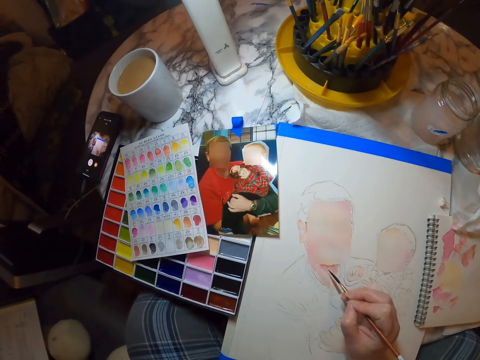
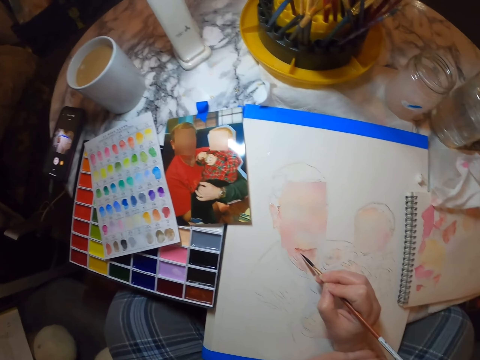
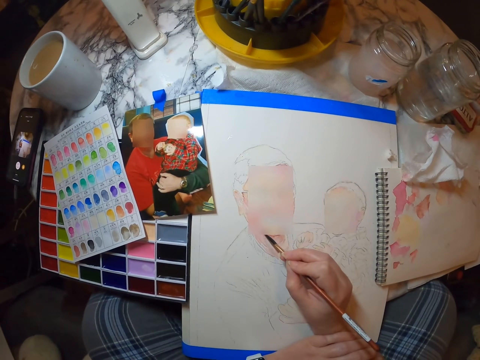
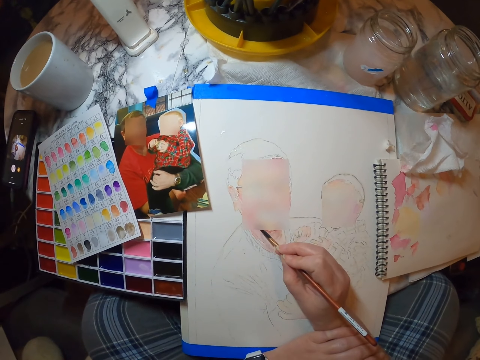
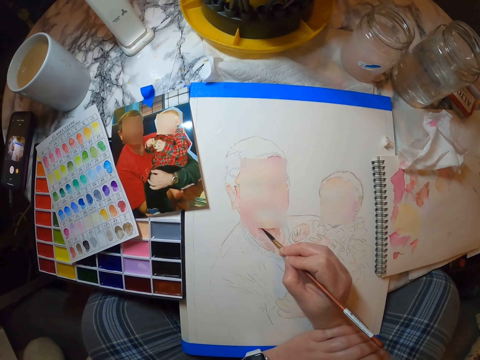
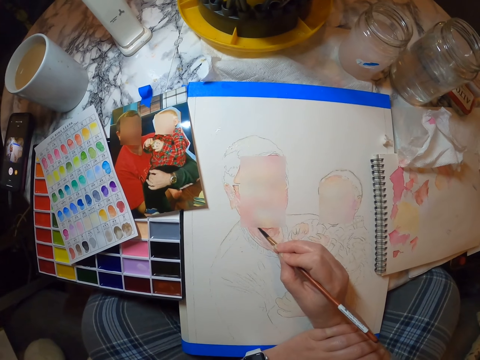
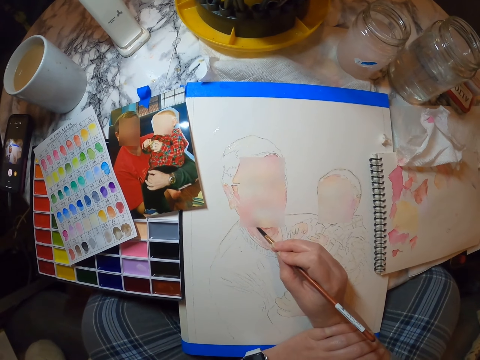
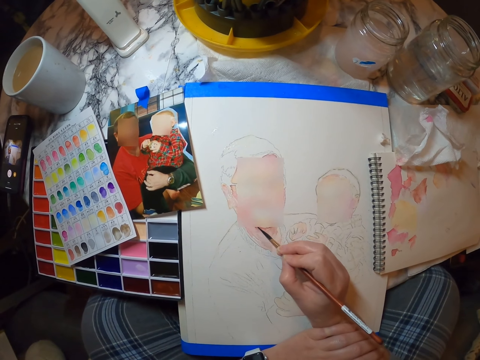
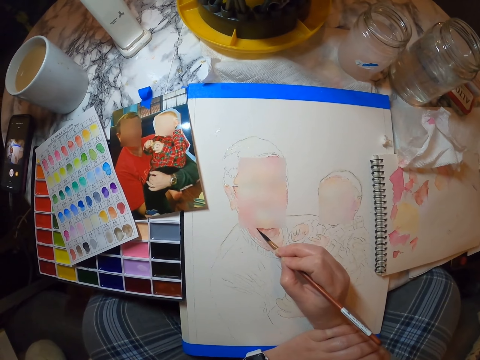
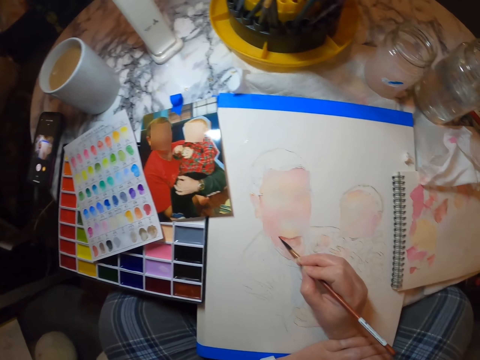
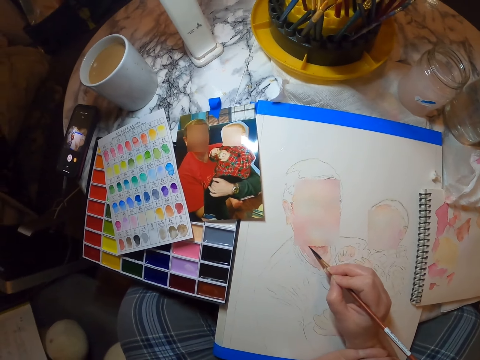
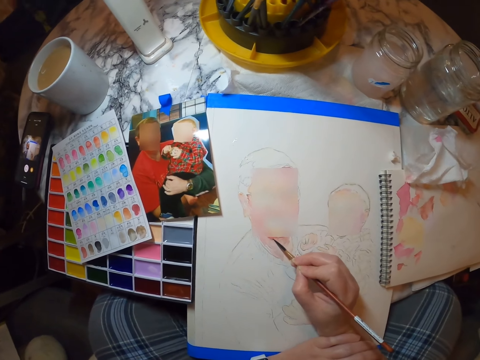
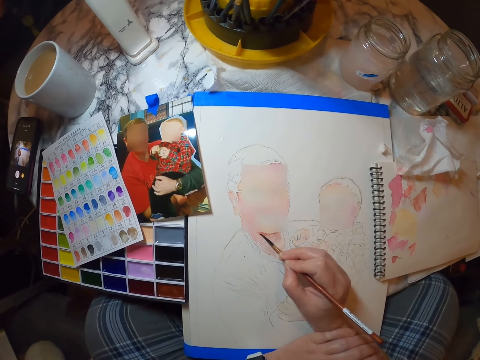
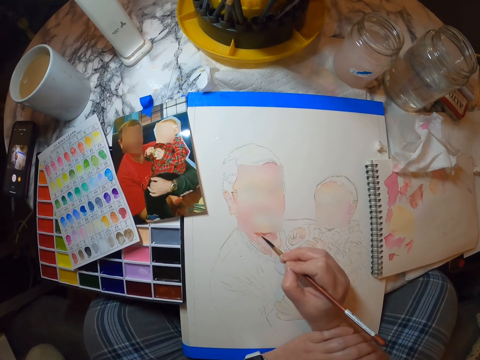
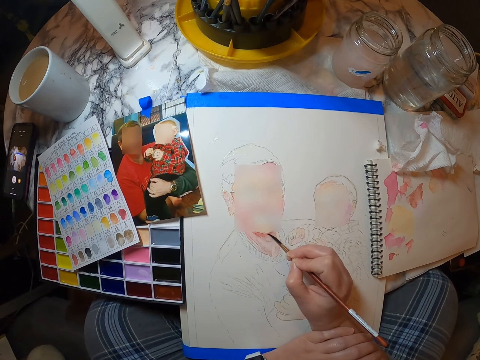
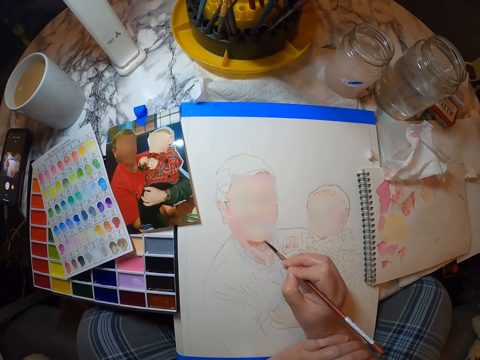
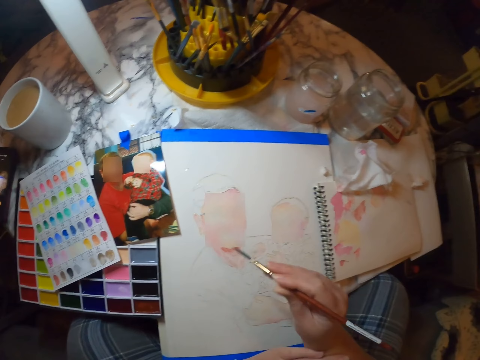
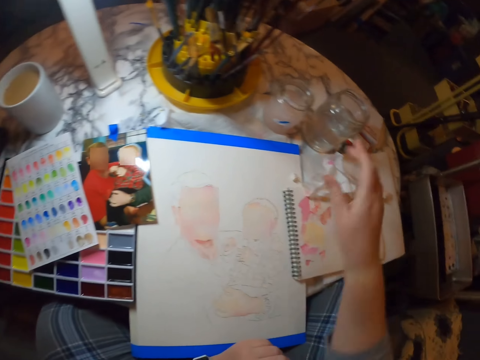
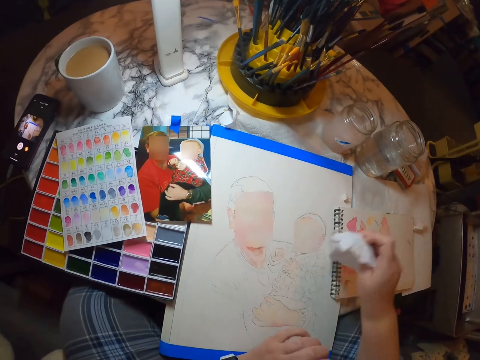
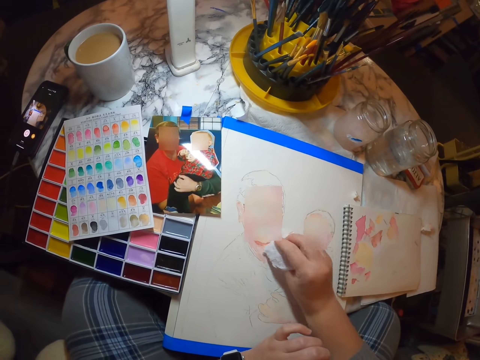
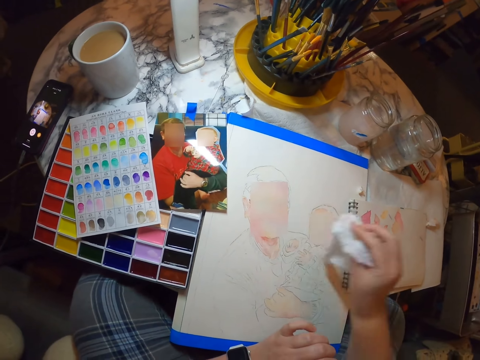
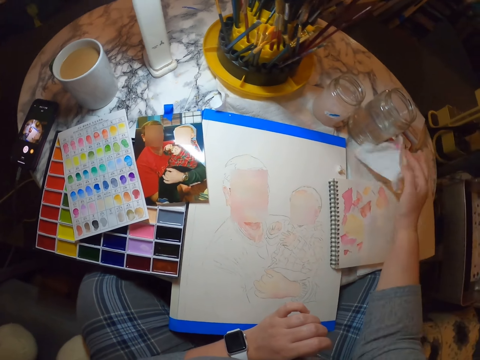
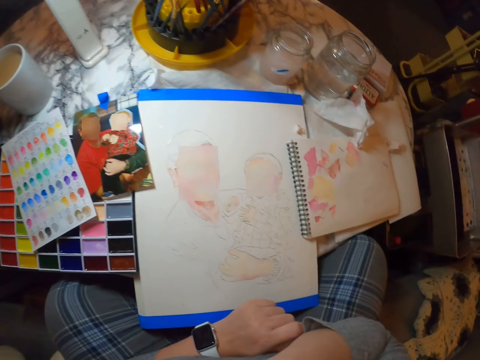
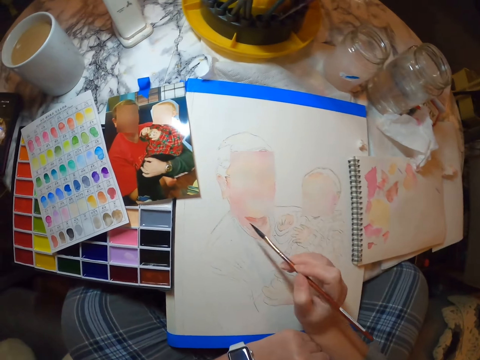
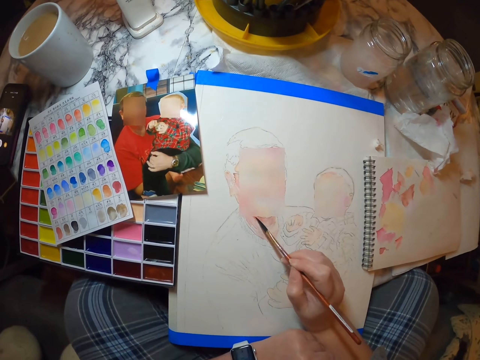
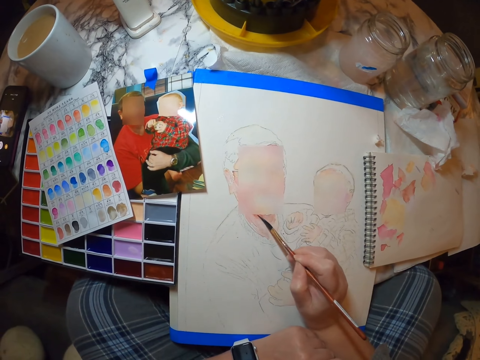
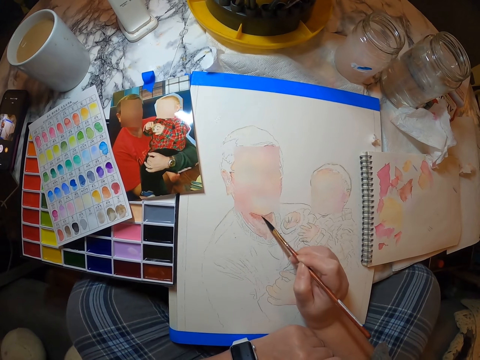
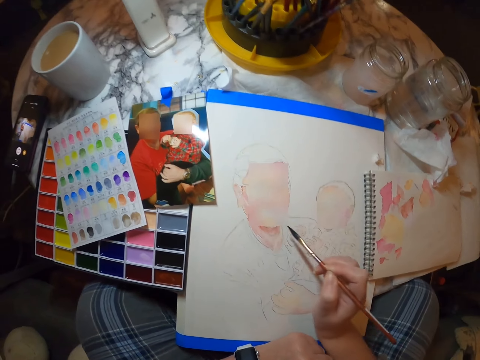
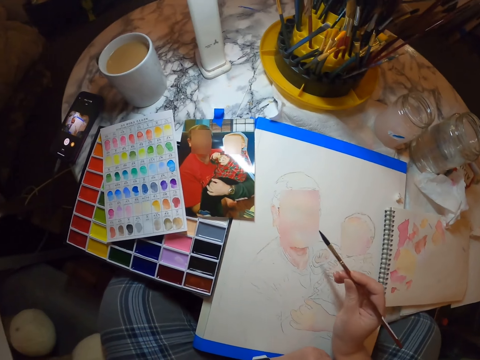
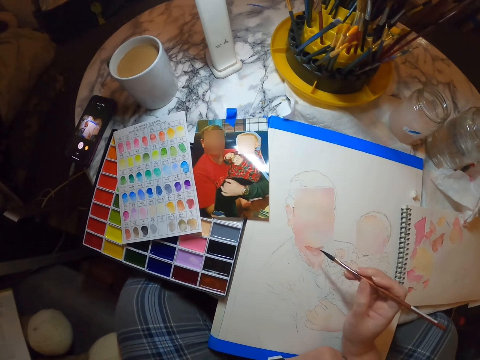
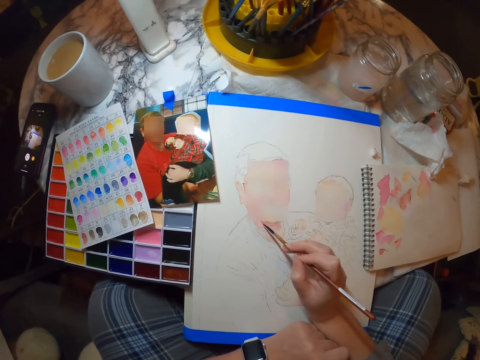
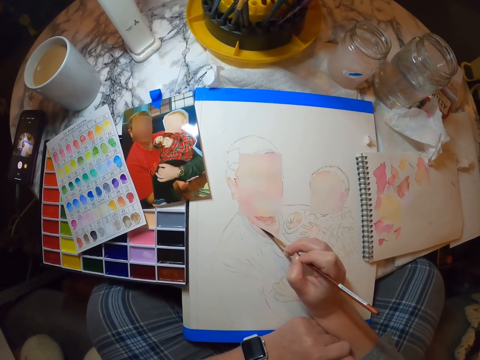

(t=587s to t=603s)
The camera wearer holds the brush with the mouth. They wipe the painting with a tissue paper. They paint the picture on a painting book.

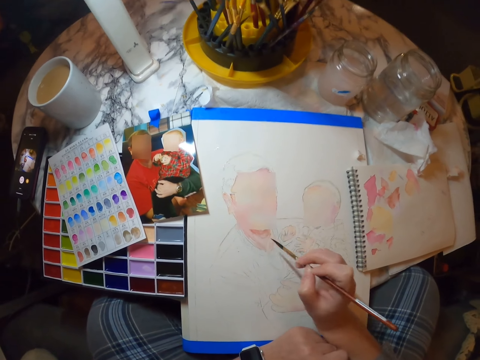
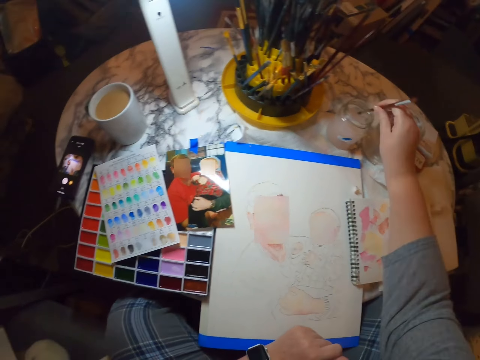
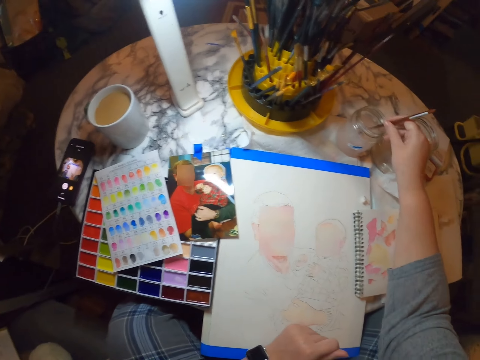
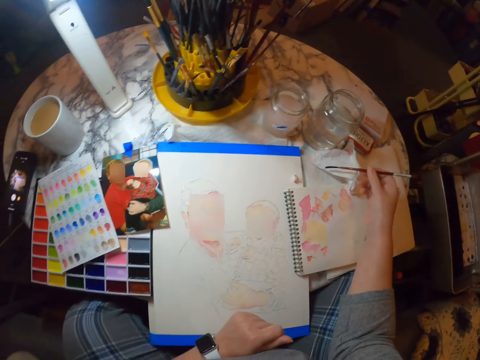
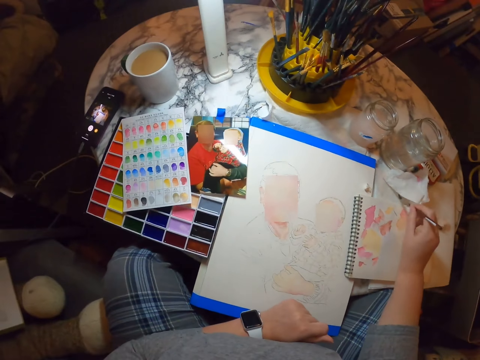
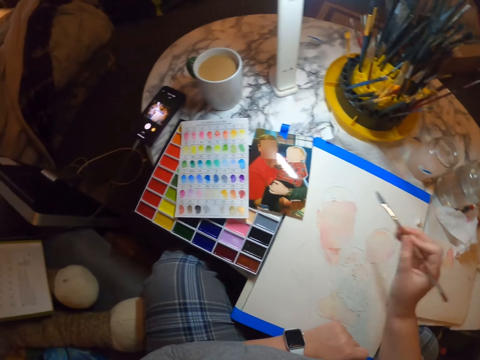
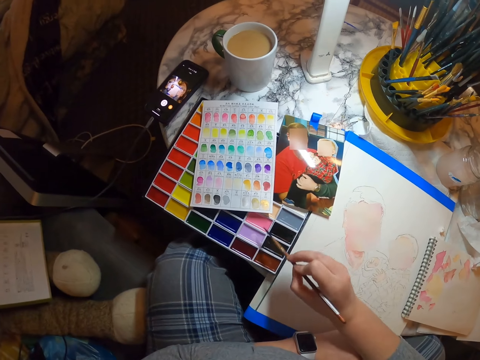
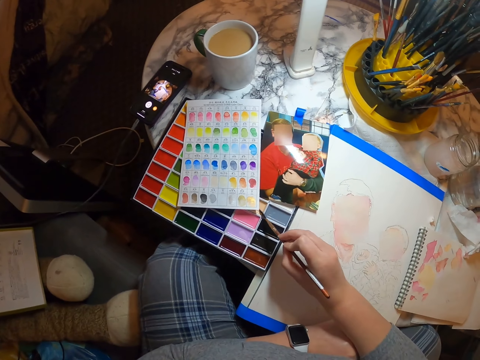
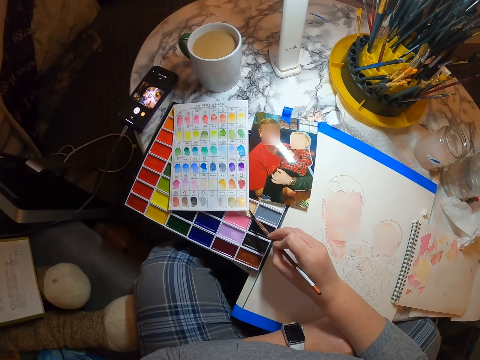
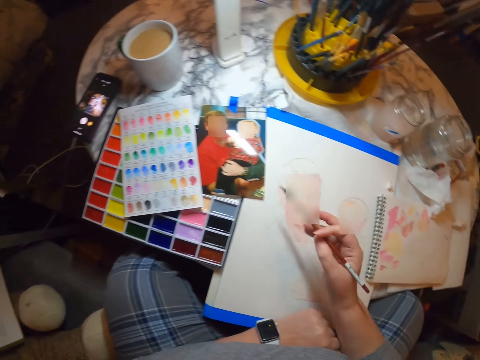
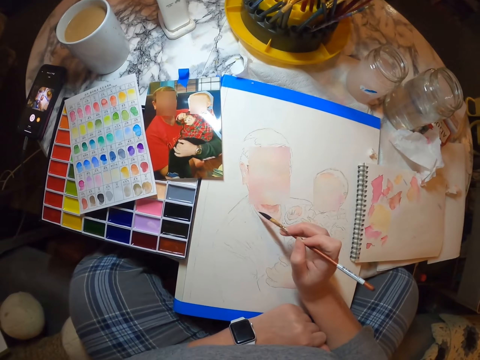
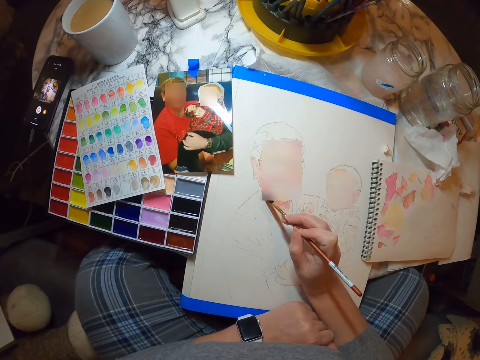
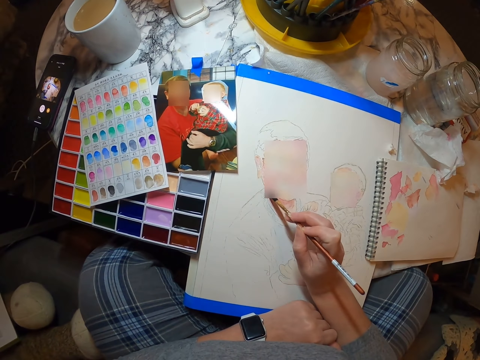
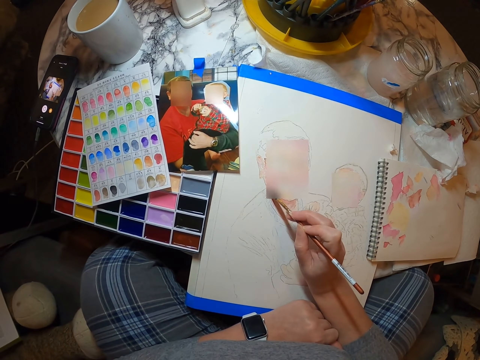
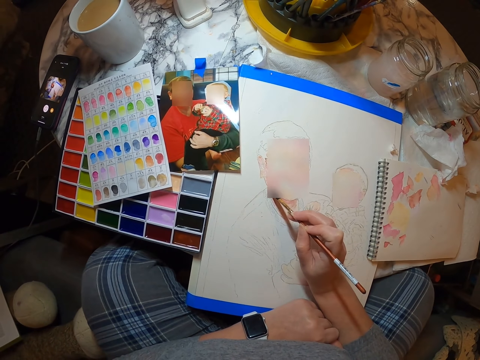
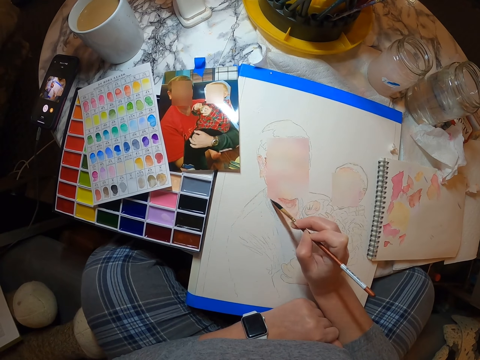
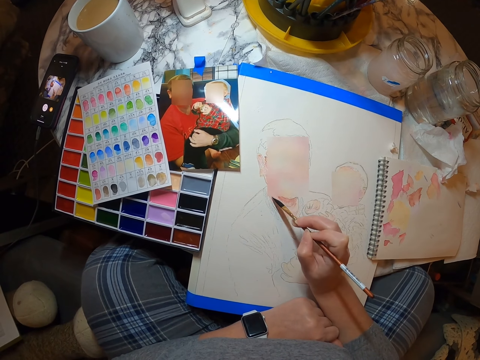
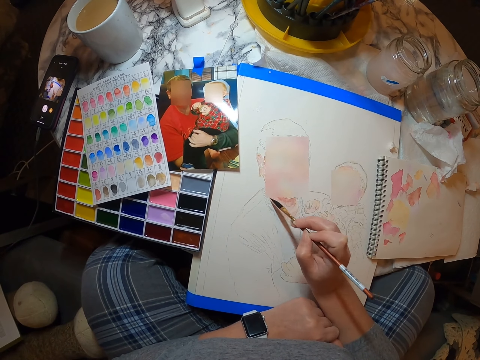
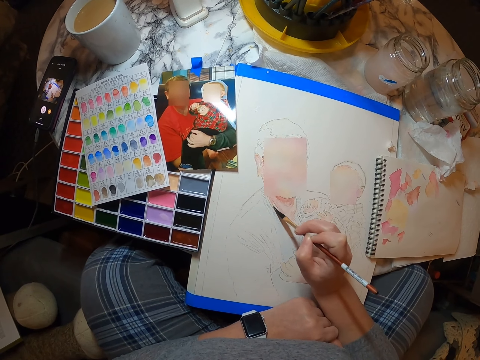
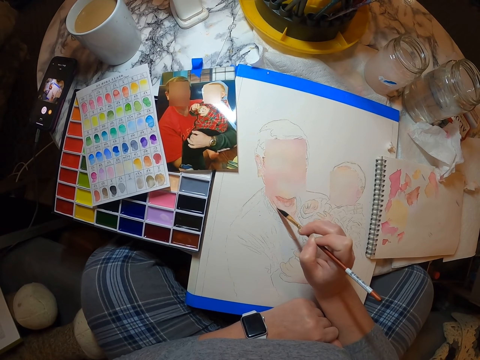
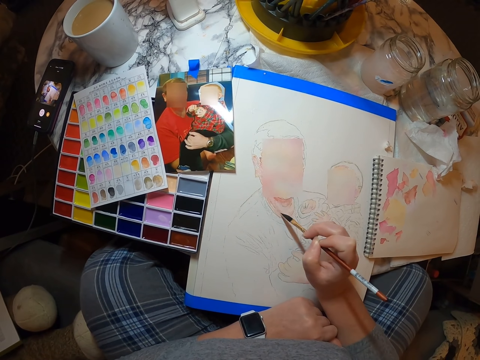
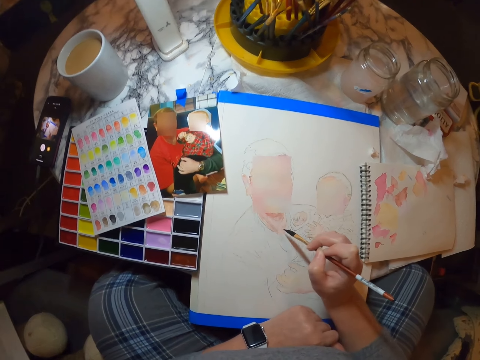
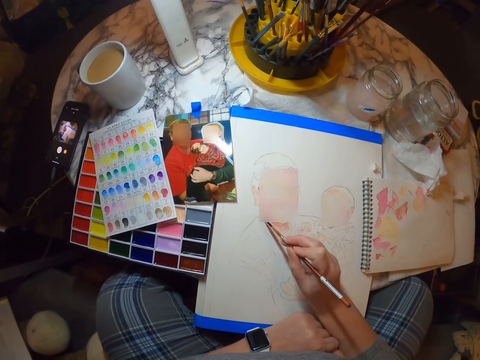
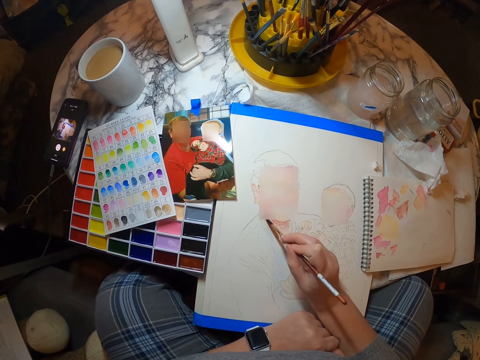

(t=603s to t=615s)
The camera wearer dips the paint brush in water. They wipe the paint brush on a paper. They put the paint brush on paint. They paint the picture on a painting book.
